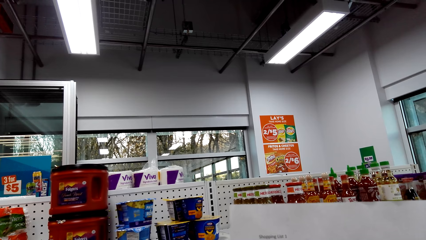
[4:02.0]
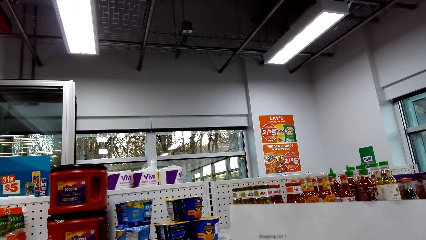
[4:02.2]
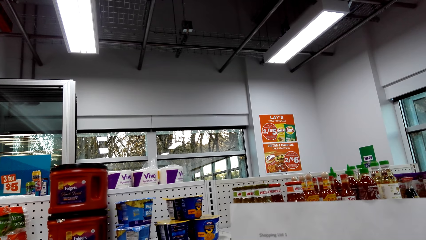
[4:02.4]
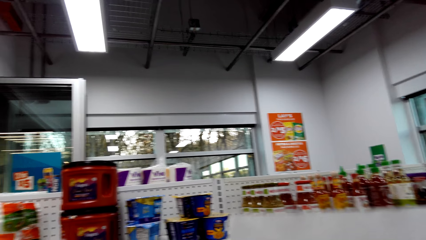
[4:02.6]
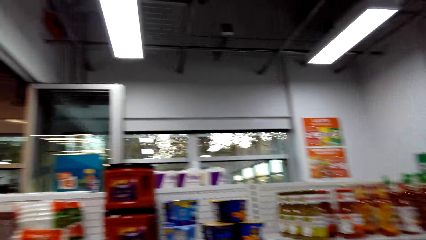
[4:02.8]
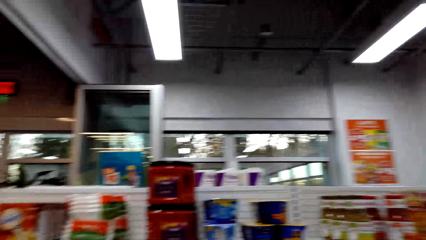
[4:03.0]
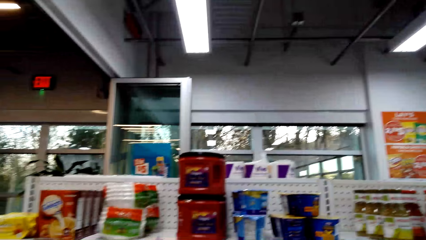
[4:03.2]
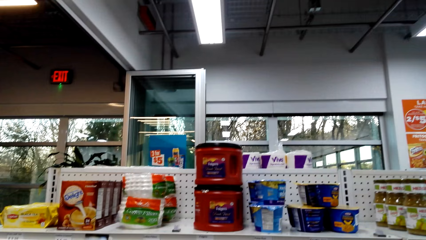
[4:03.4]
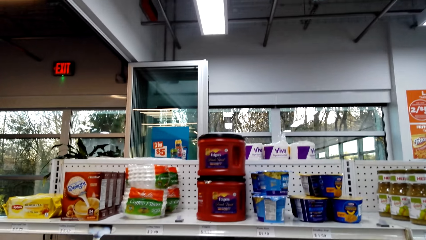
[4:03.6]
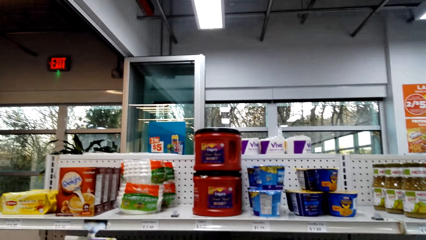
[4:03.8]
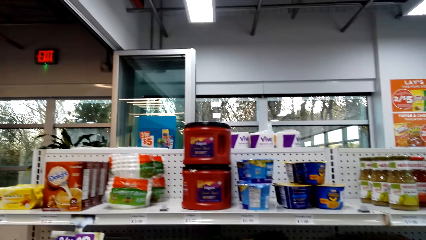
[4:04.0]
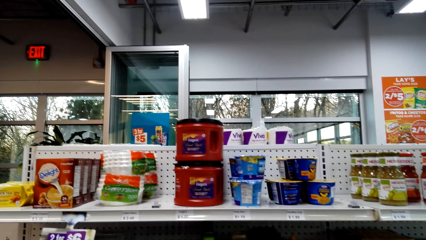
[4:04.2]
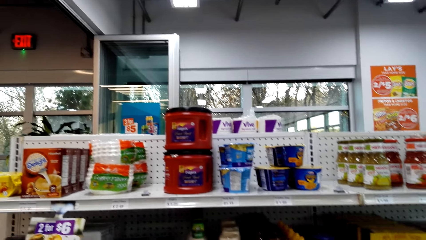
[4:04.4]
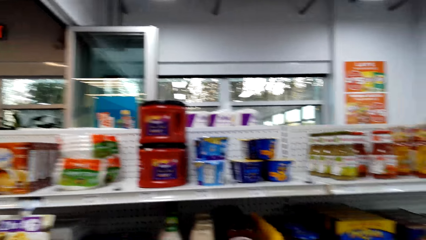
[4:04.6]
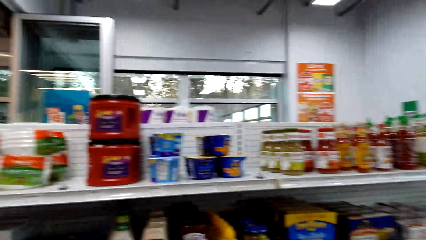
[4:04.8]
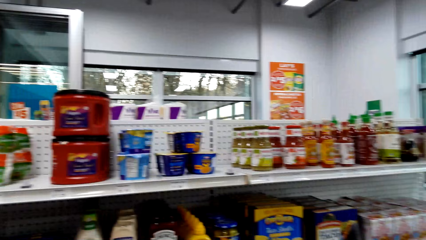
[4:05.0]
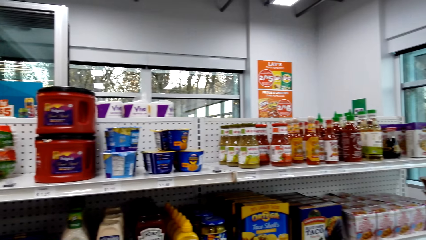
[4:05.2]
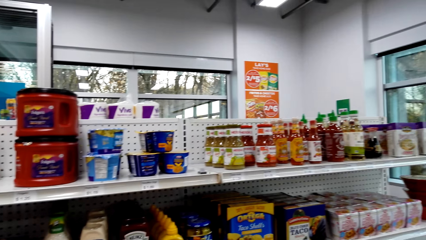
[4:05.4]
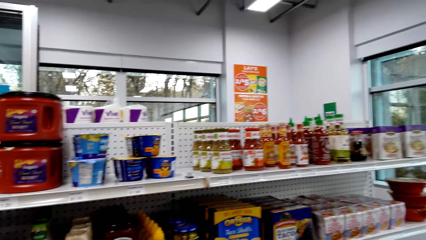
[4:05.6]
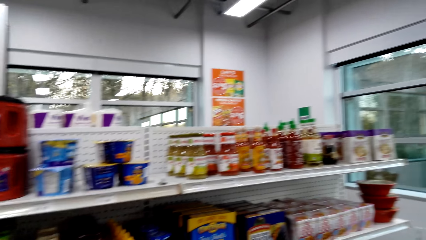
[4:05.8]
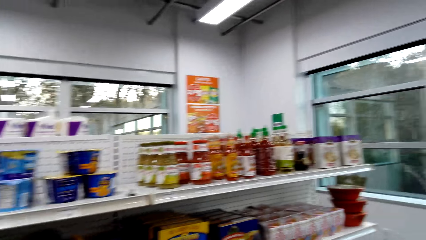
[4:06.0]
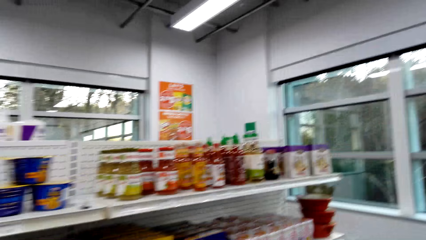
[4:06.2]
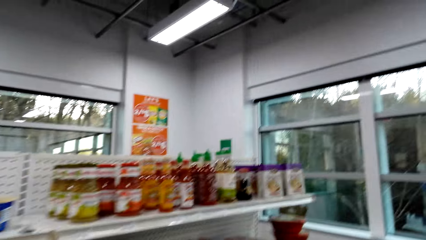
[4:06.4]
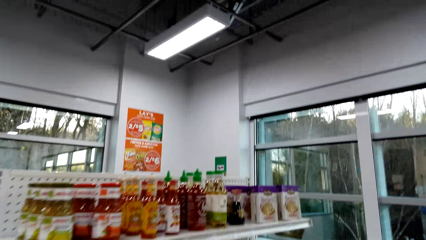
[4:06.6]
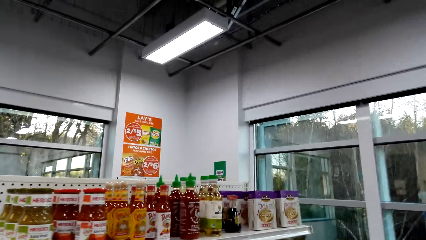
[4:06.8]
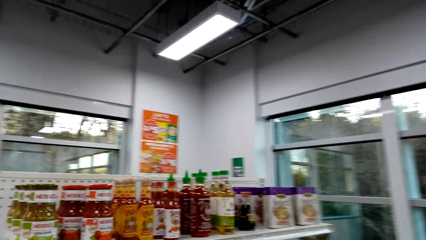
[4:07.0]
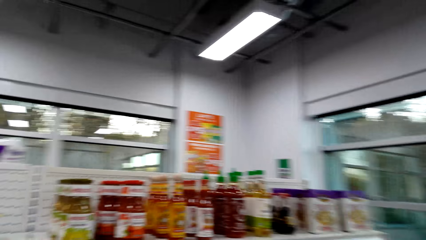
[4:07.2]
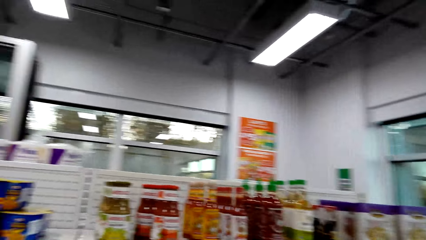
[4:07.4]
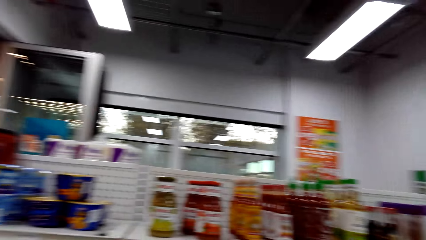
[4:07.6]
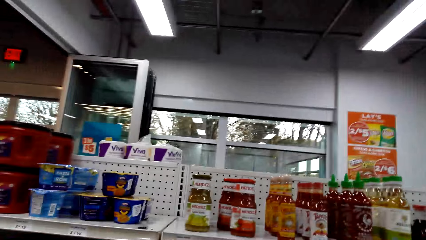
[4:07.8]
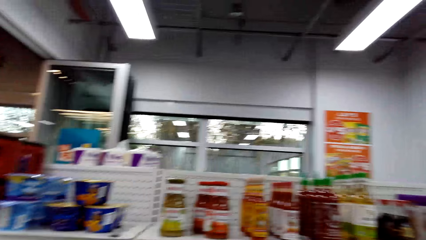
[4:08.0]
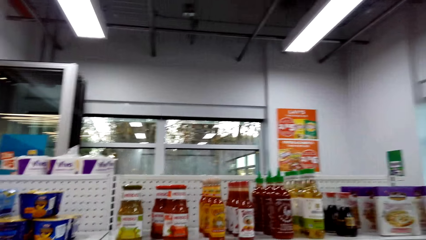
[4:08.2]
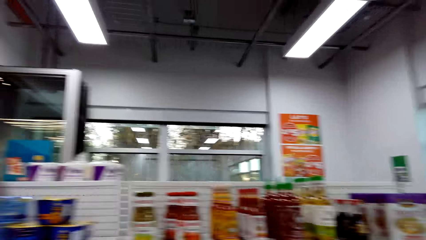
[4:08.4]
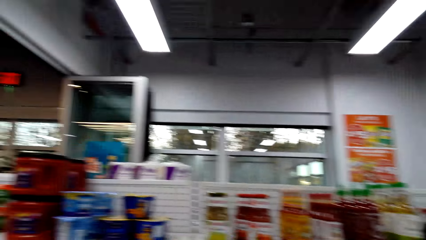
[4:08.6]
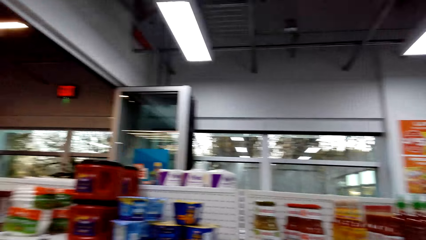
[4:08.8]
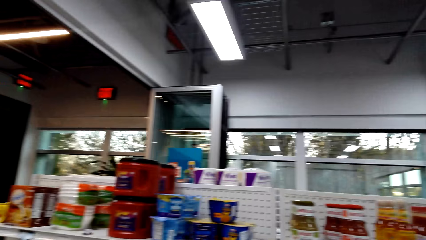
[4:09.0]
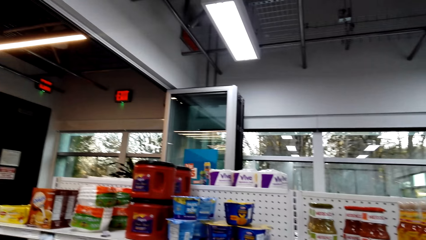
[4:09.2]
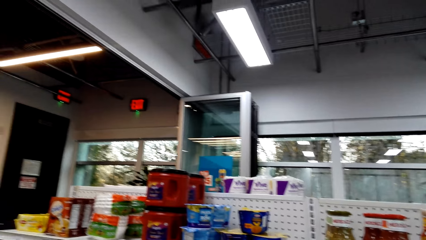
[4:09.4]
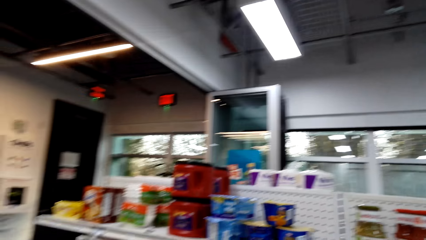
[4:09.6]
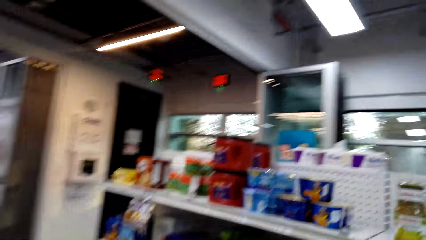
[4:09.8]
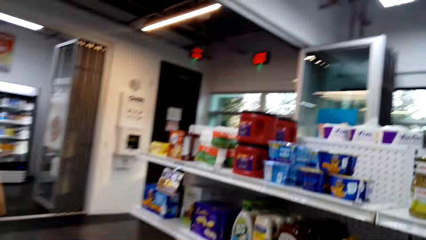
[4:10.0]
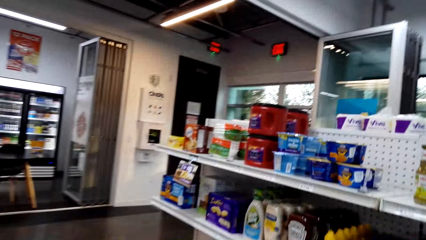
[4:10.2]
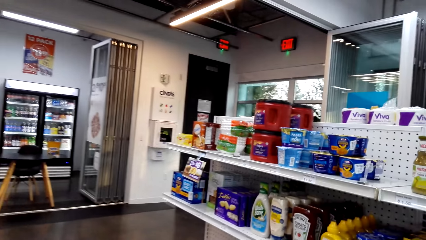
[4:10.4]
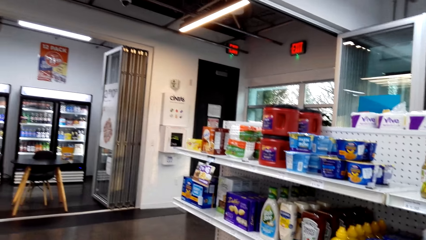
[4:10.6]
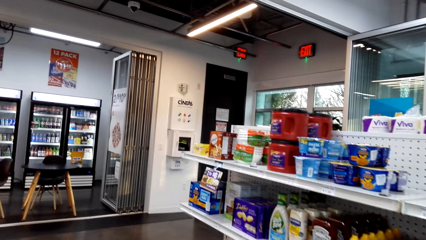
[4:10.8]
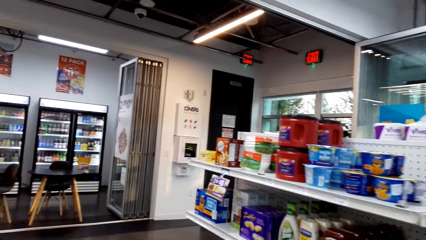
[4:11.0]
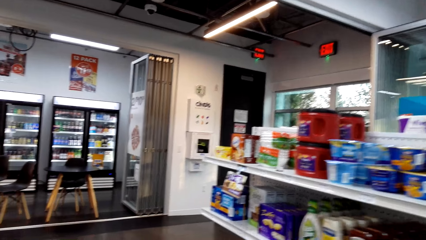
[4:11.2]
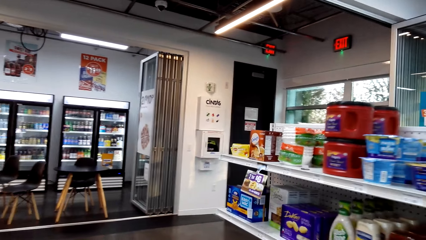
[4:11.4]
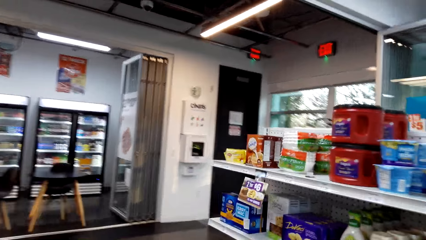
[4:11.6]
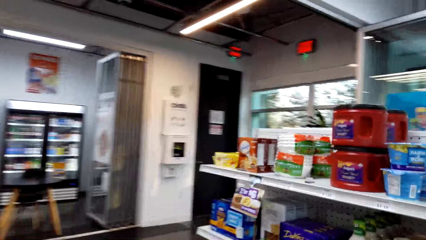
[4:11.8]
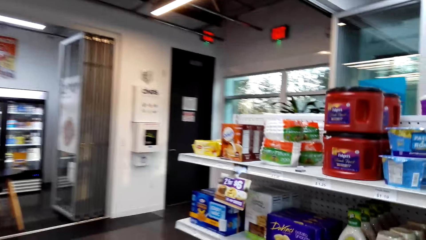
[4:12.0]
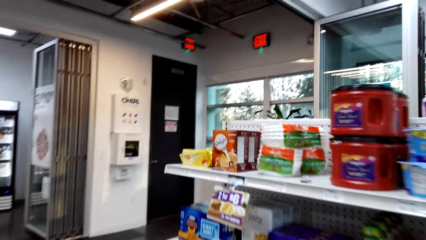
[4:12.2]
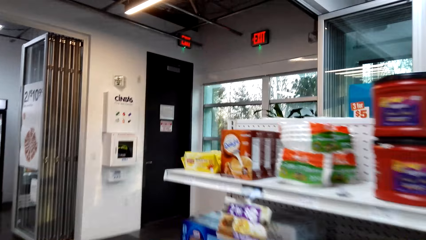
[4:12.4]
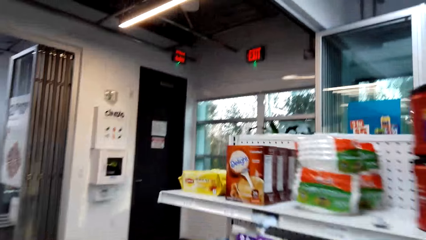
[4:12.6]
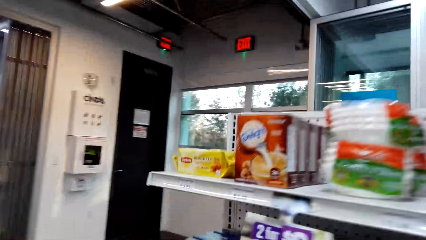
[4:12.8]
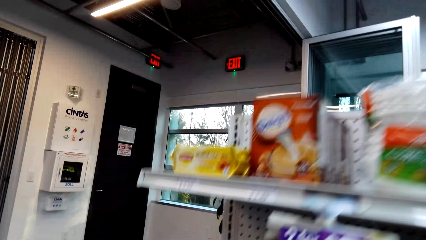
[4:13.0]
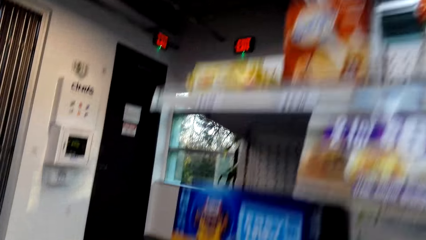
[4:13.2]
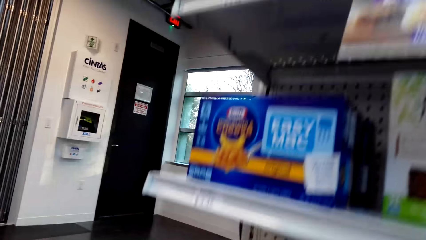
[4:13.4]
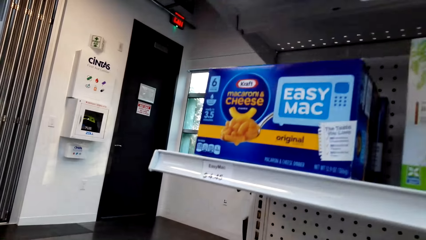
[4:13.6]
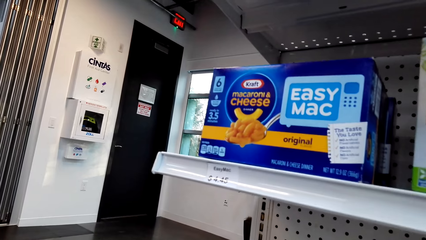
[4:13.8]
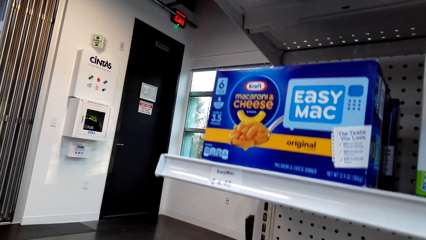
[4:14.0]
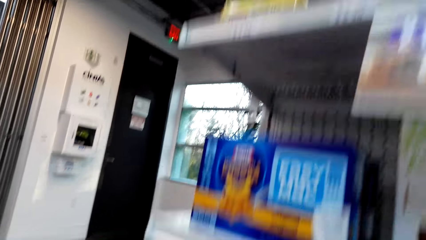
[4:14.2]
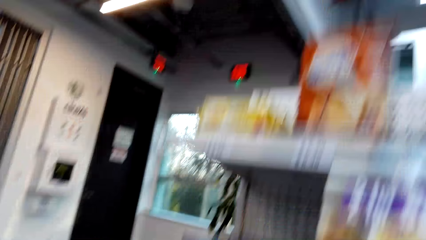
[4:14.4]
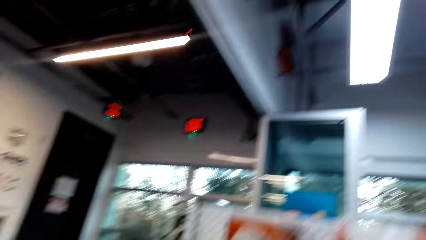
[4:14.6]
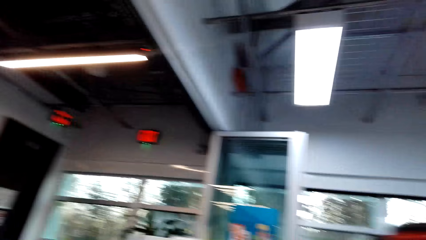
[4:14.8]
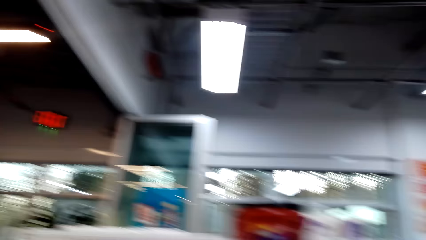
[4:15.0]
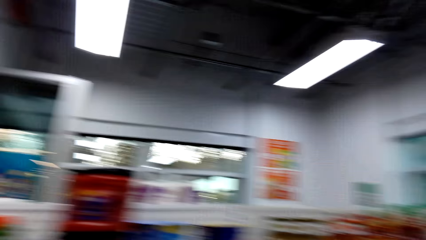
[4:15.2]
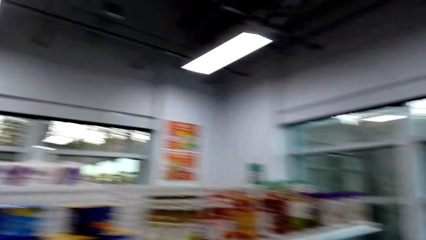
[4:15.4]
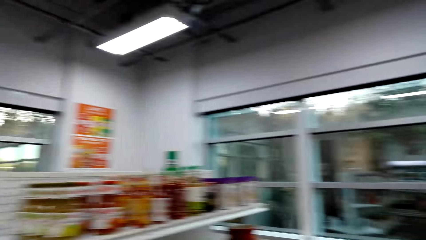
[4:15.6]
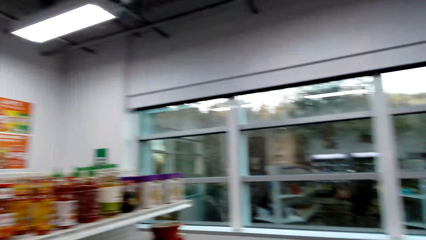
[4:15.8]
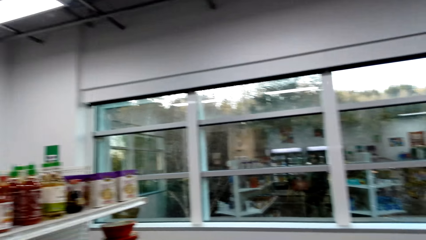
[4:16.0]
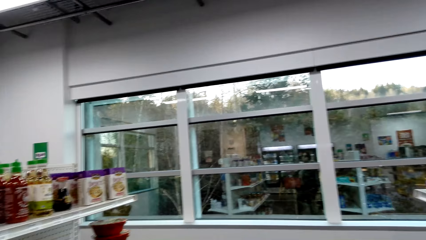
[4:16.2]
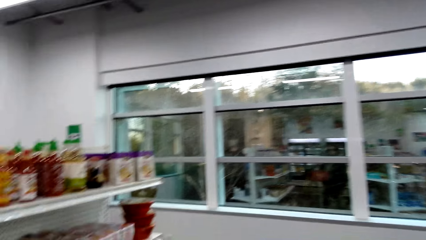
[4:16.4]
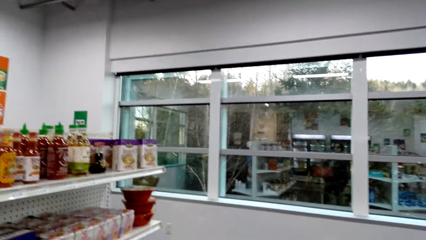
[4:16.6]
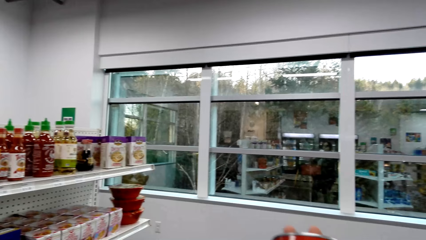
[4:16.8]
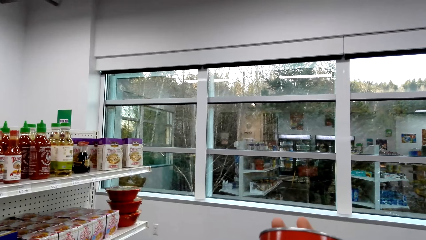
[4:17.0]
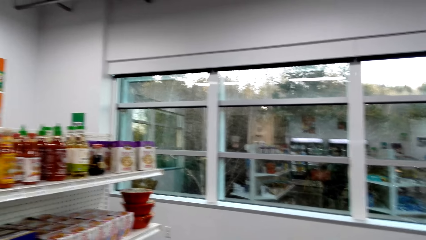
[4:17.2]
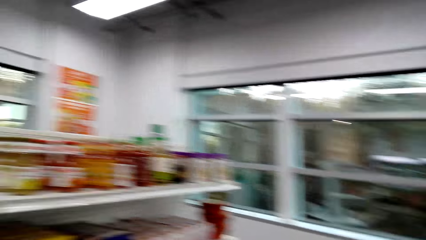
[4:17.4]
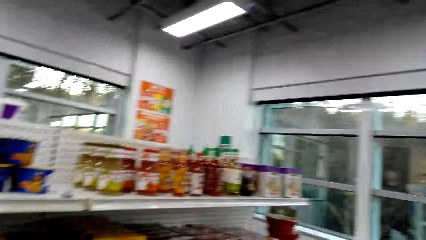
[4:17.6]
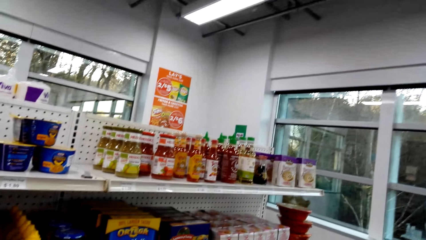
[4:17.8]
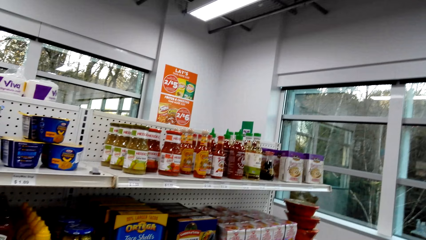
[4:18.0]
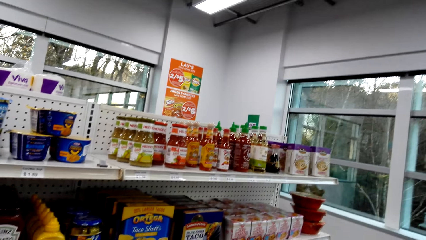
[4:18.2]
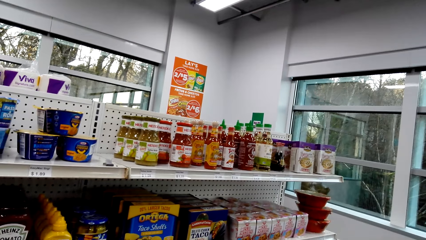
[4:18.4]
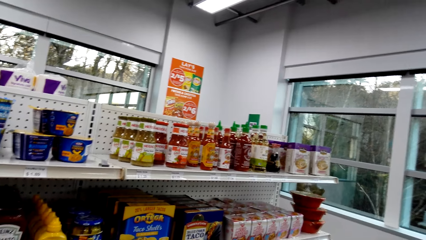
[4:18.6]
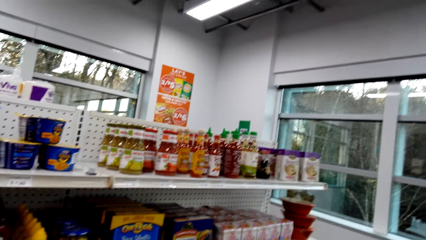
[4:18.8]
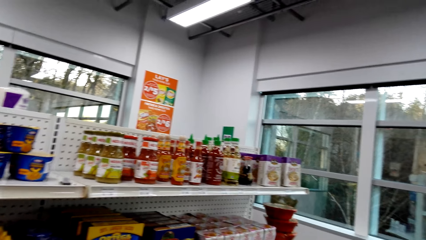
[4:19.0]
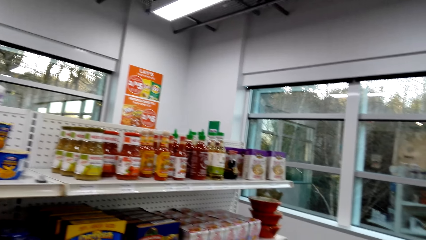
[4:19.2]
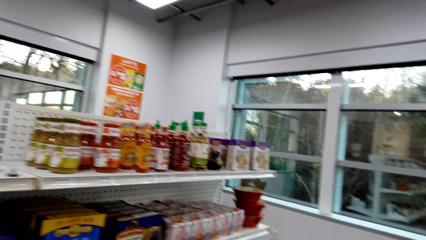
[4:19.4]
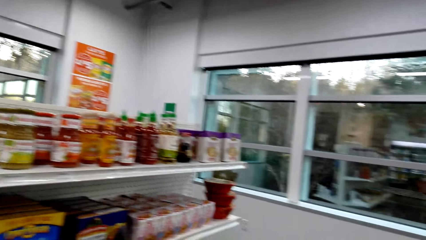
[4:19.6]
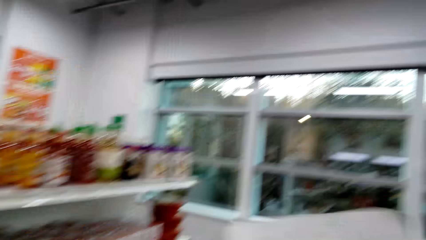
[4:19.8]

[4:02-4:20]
The camera wearer gazes at noodles and sauce on the shelf. They walk around the supermarket. They gaze at the noodles on the shelf. They gaze at pasta. They pick something. They turn around. They hold a can. They gaze at the noodles and sauce on the shelf.
